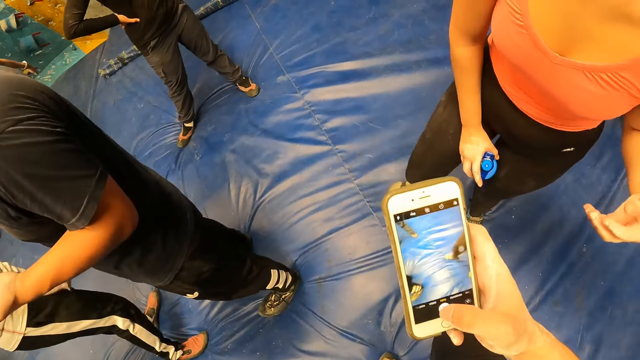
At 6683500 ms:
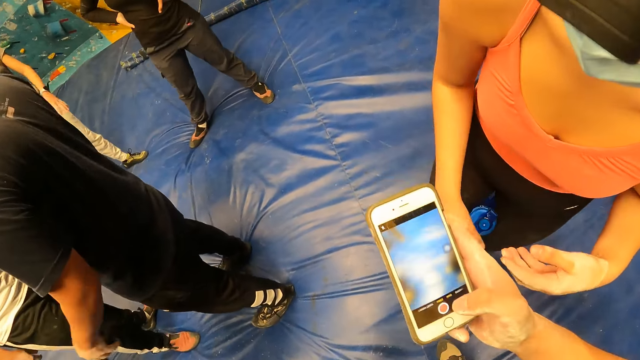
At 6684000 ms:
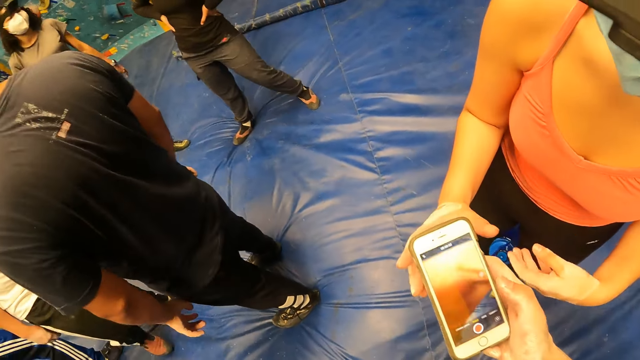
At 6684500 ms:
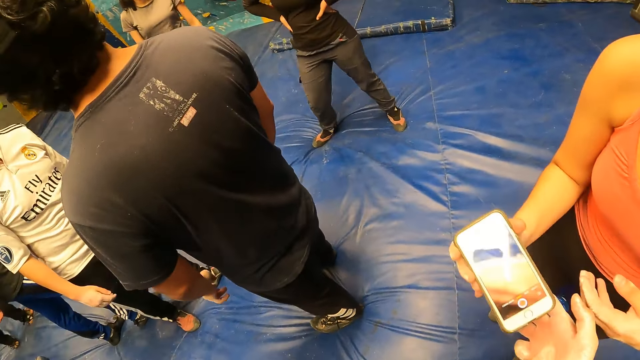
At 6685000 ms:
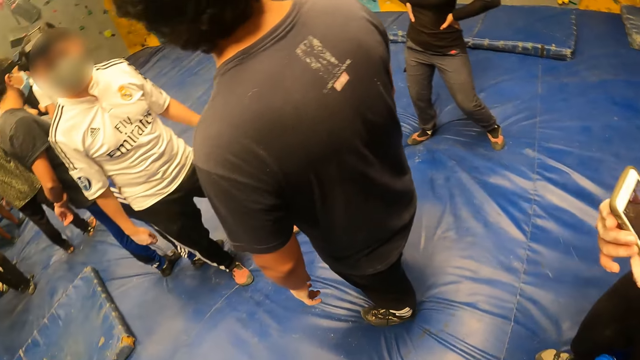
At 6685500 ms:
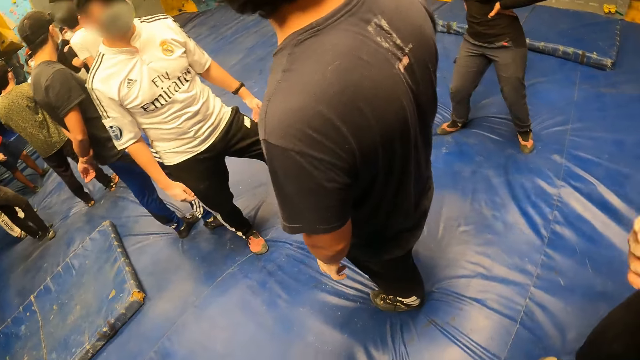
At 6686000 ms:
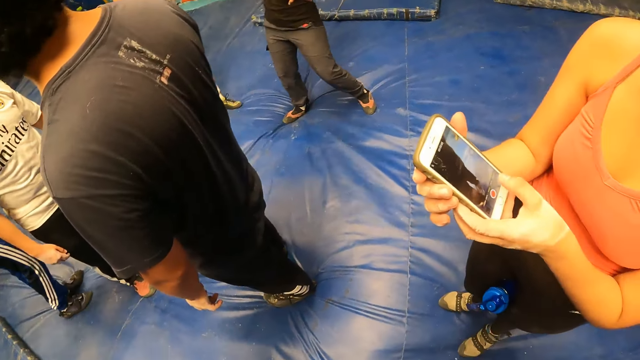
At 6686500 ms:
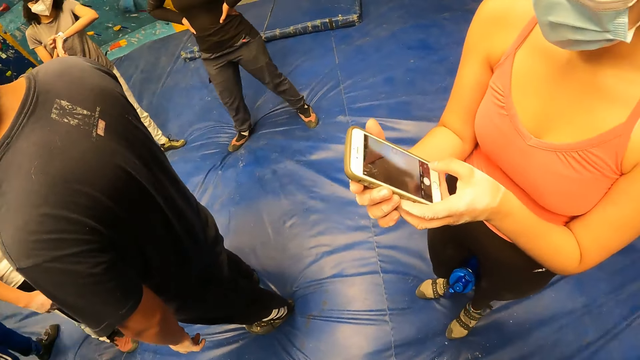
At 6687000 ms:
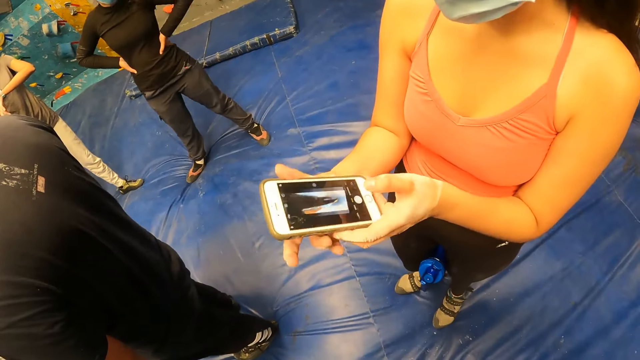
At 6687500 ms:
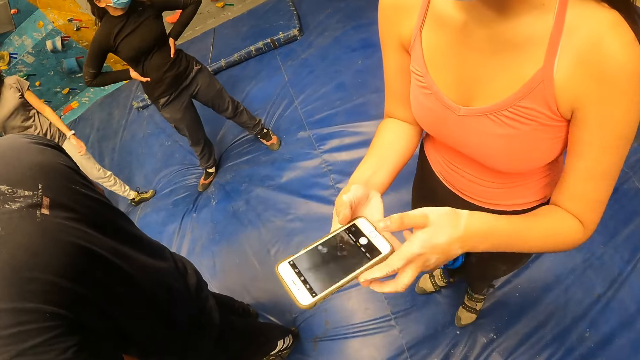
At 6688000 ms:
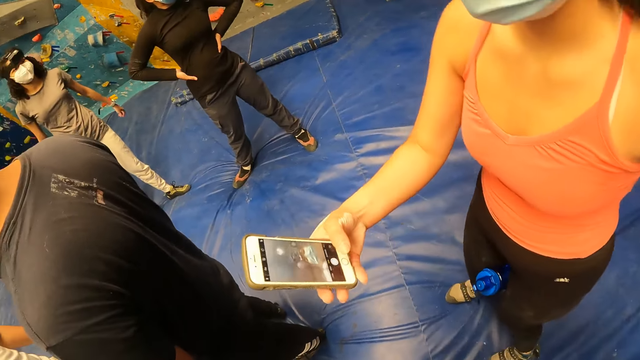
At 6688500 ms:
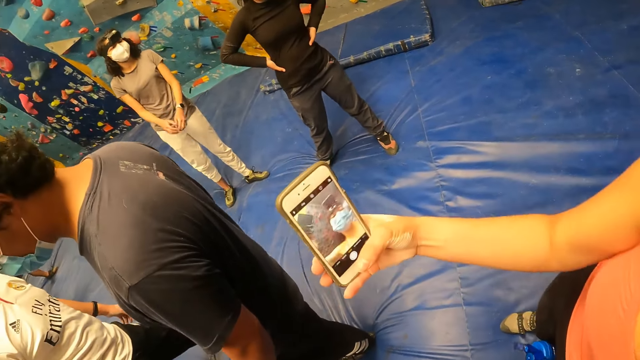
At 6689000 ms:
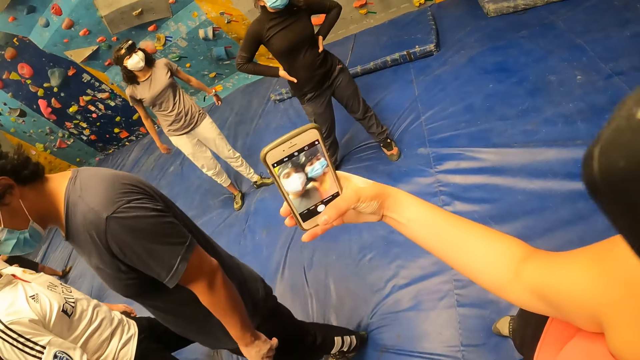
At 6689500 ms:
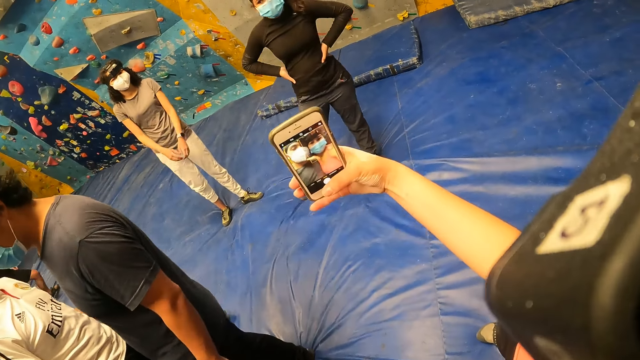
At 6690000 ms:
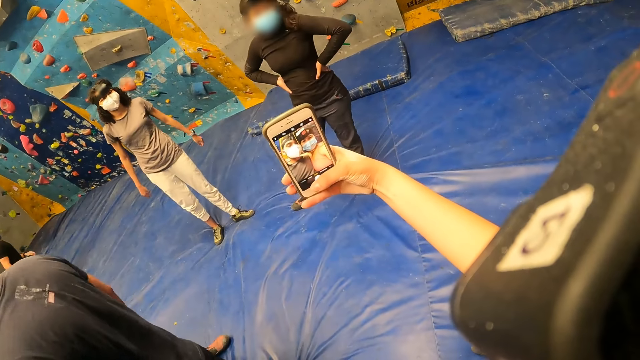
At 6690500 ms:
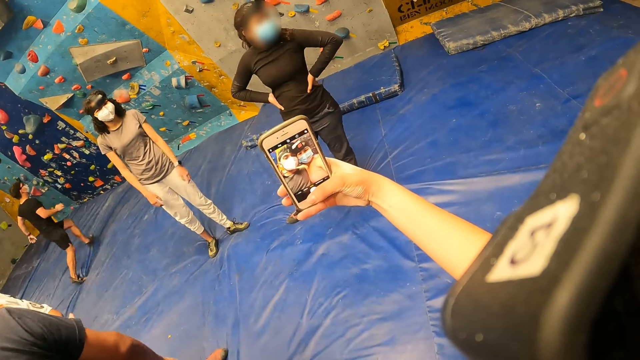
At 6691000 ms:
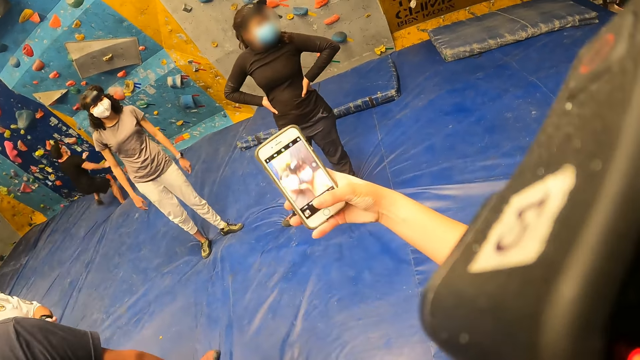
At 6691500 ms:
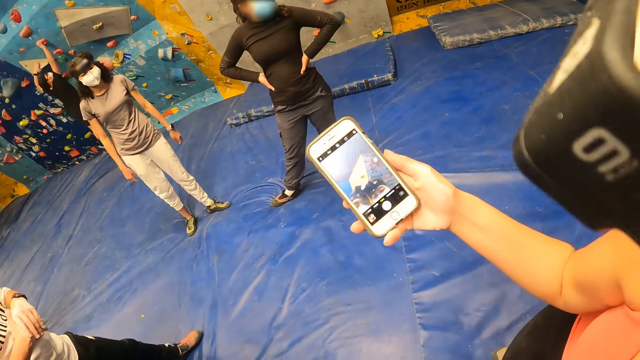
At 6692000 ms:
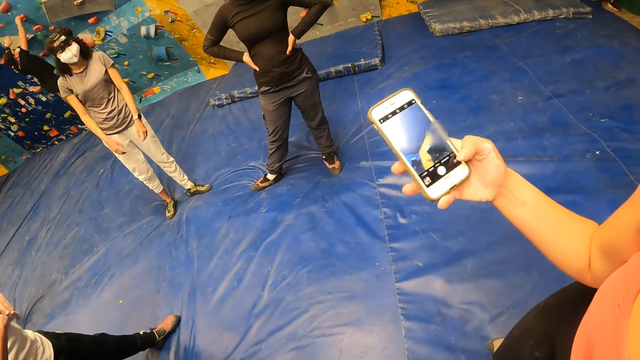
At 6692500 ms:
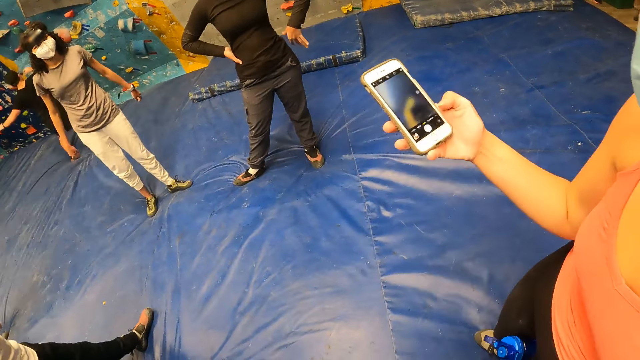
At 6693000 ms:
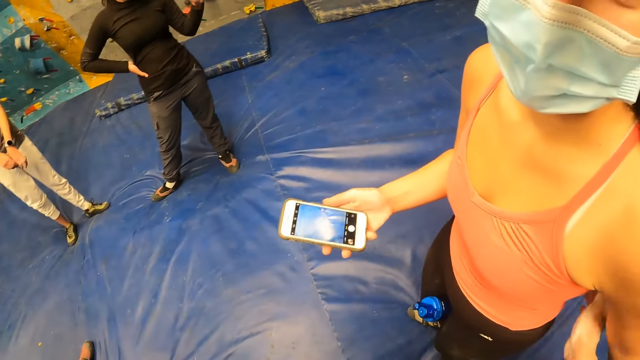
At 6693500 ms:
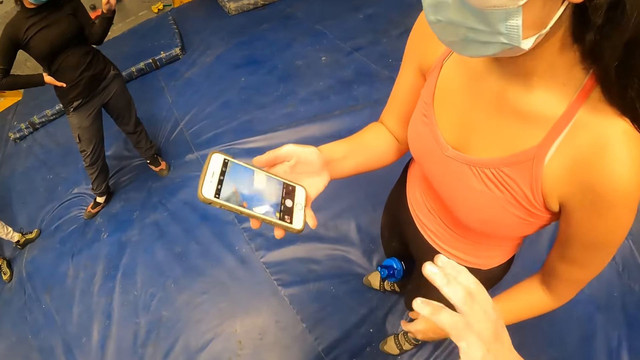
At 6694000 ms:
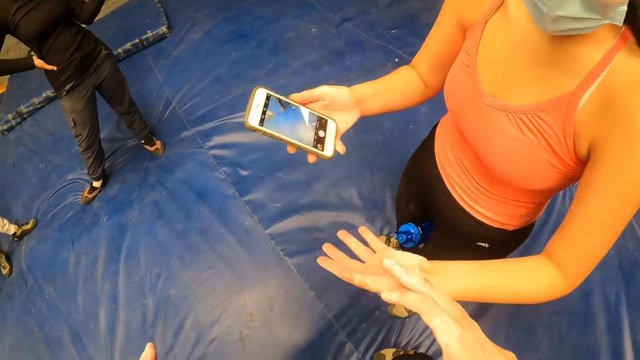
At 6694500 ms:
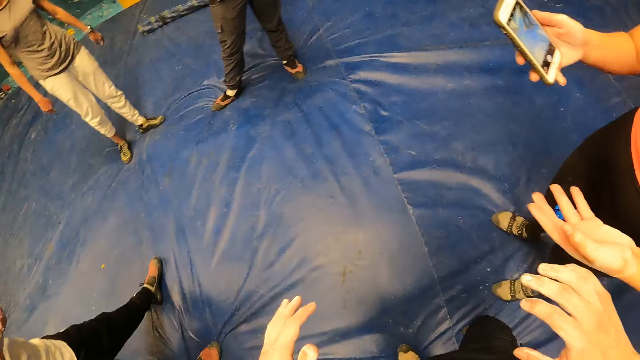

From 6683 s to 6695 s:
The camera wearer interacts with a woman. The woman collects the phone from the camera wearer with her right hand. The woman holds the phone with both hands and operates the phone with her left hand. Another woman adjusts a wristwatch on her left hand with her right hand. The first woman takes a picture with the camera wearer with the phone in her right hand.

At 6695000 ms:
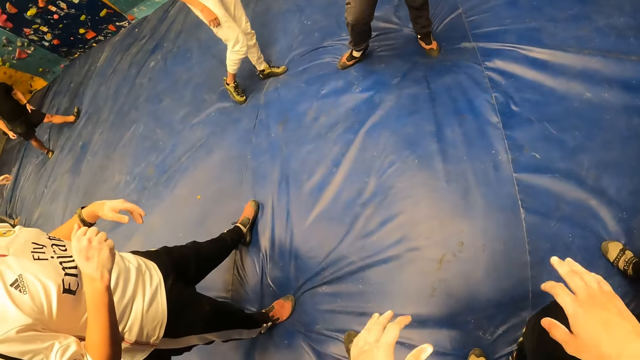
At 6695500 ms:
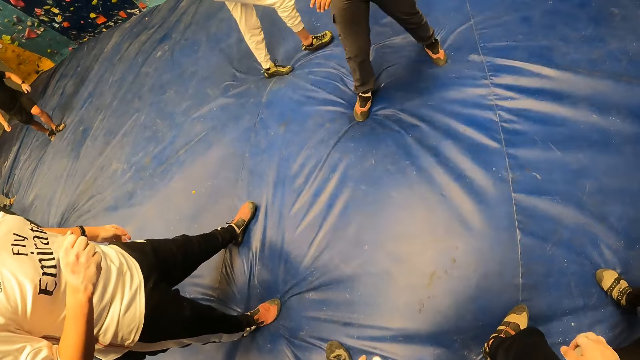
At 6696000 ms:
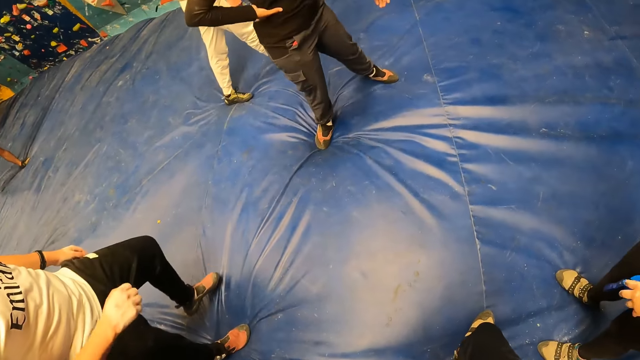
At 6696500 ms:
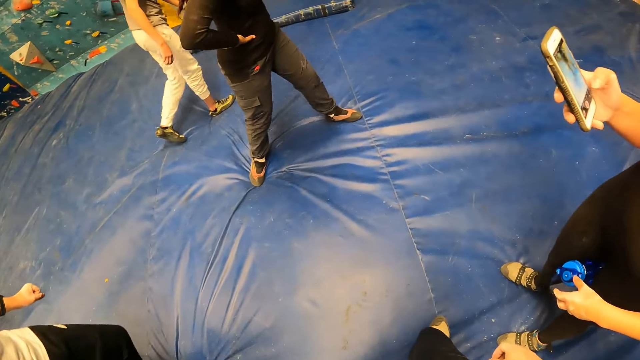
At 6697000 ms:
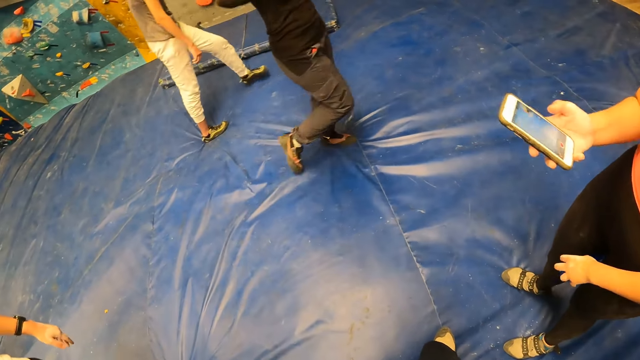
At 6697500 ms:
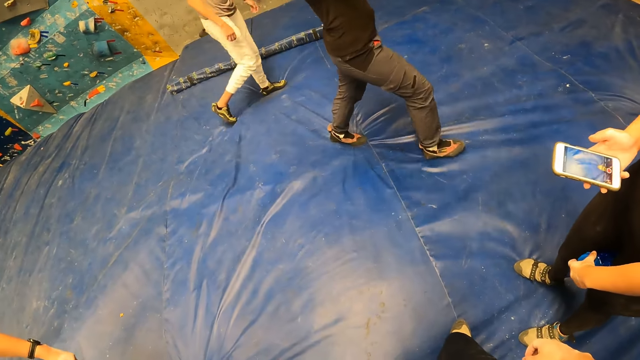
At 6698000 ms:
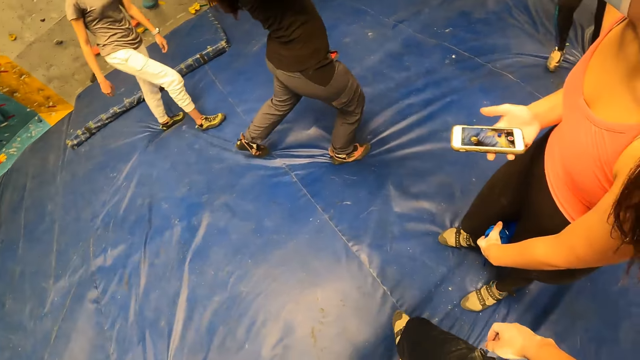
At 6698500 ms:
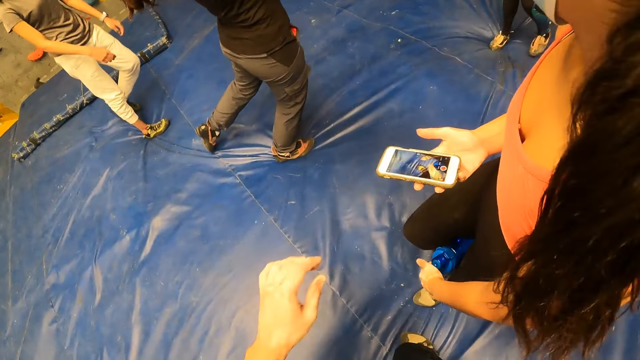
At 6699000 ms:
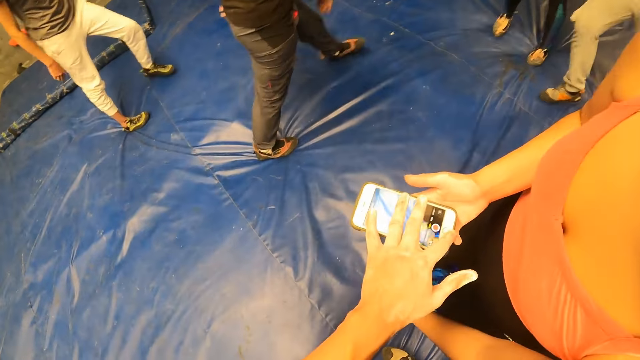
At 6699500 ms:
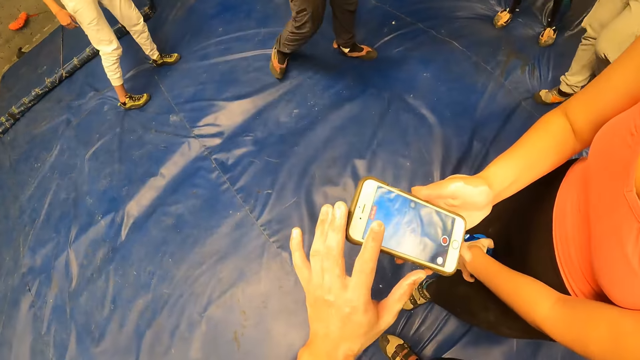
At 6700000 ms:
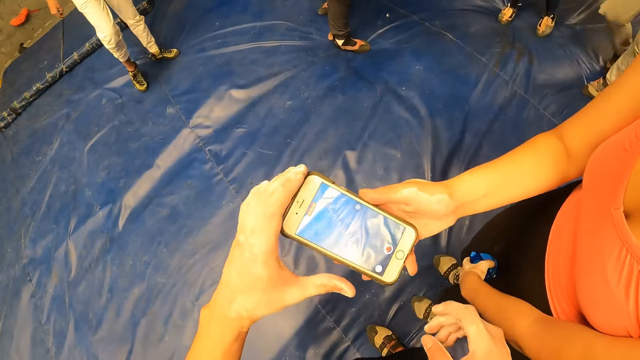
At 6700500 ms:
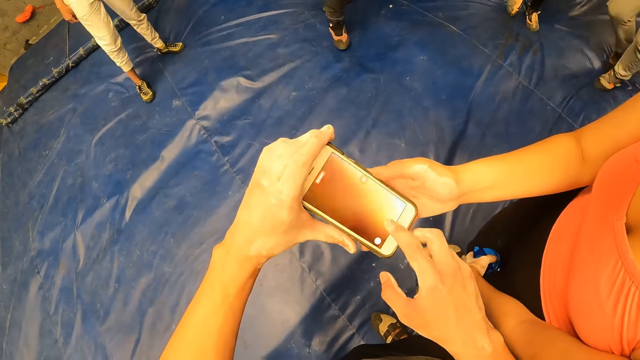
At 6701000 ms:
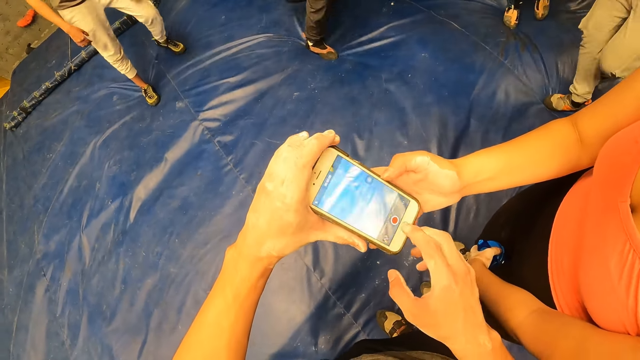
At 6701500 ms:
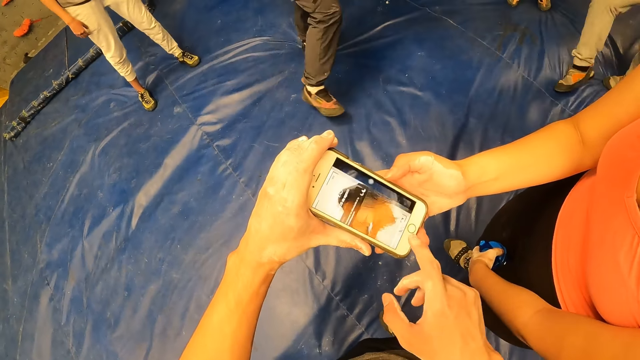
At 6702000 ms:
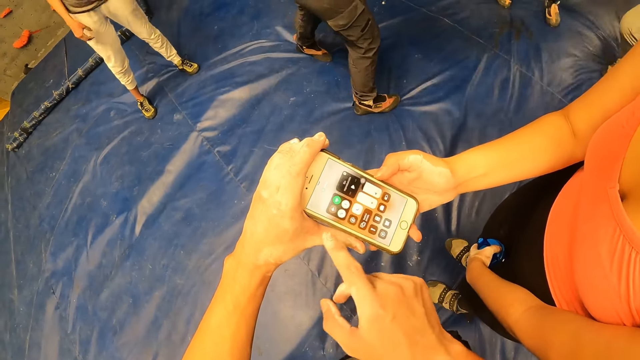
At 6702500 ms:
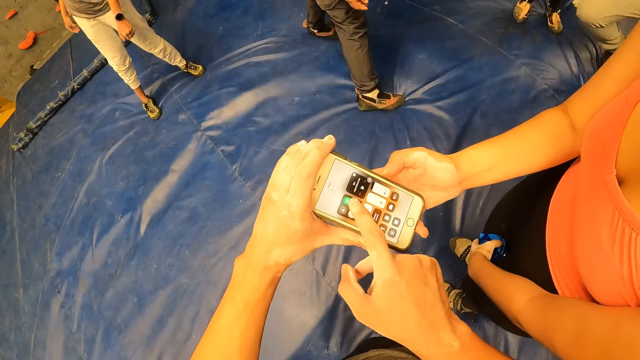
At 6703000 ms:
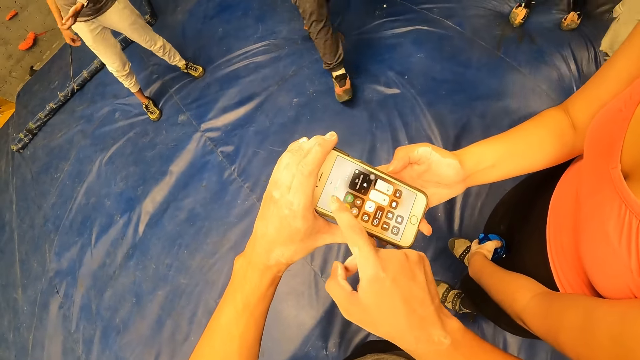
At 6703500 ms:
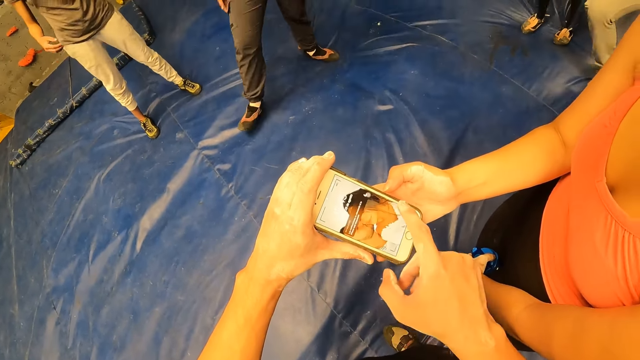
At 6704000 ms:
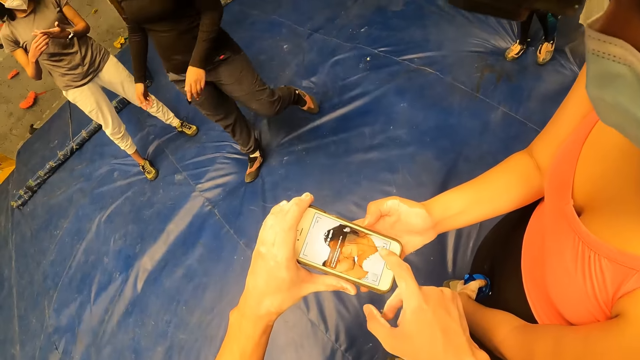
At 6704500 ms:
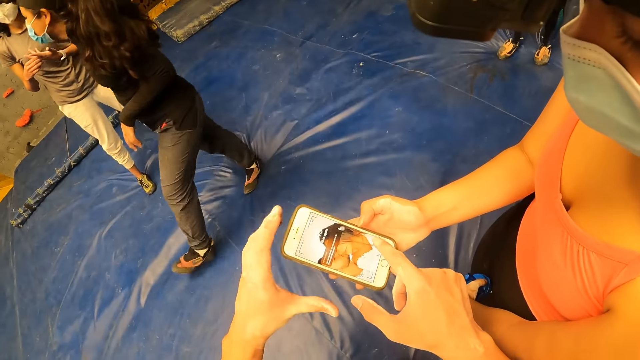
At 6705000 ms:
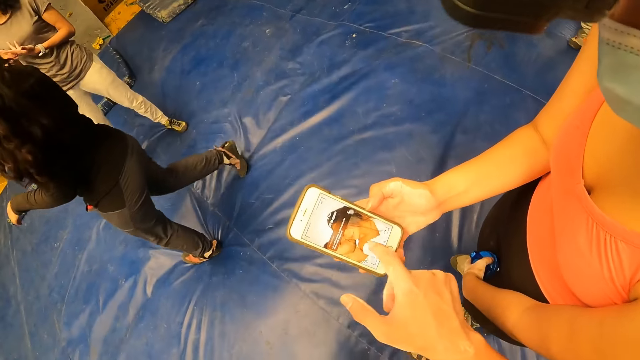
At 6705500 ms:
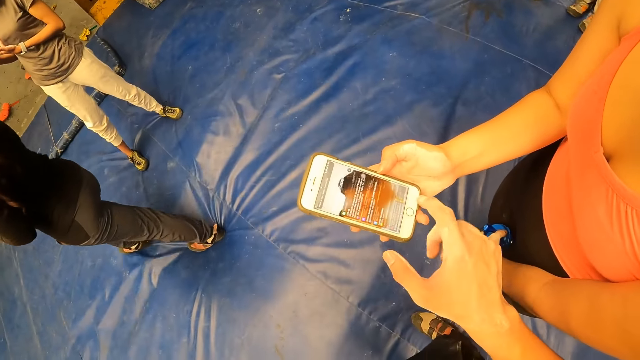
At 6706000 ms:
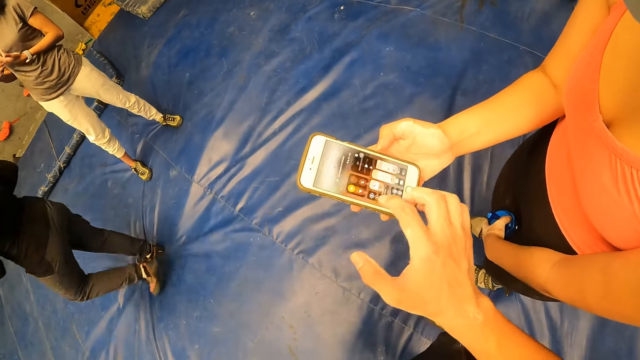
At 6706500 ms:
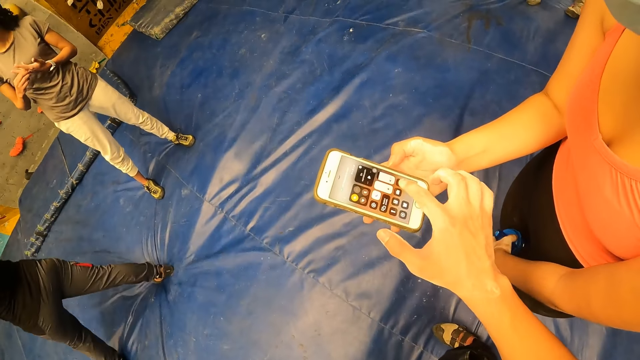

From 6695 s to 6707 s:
The woman touches a bottle between her laps with her left hand. The camera wearer operates the phone in the woman's right hand with both hands.
